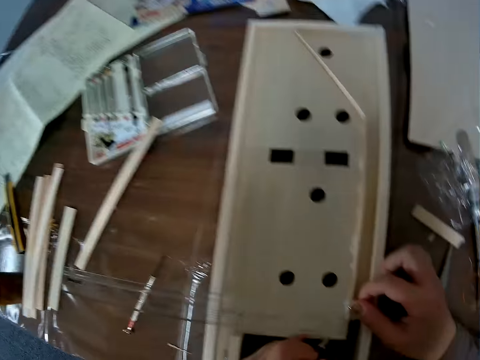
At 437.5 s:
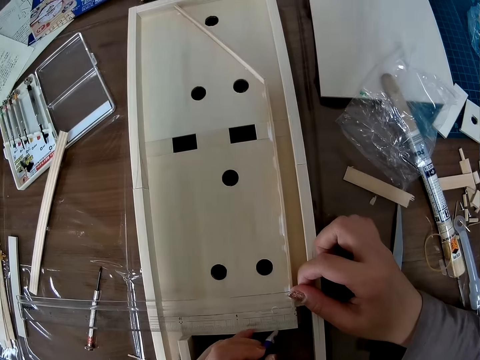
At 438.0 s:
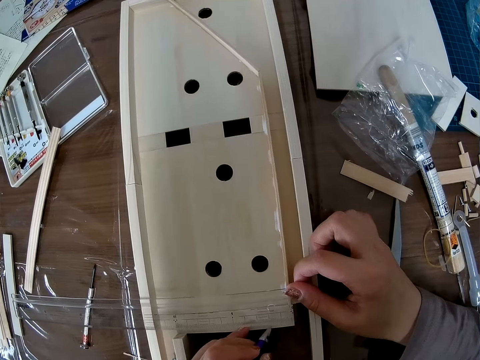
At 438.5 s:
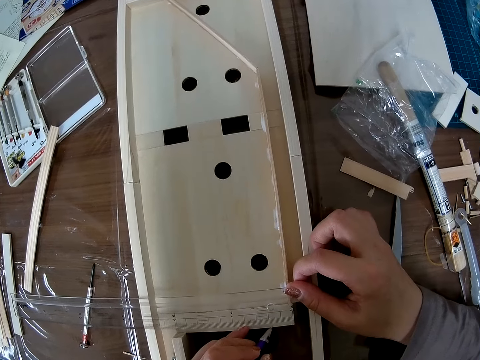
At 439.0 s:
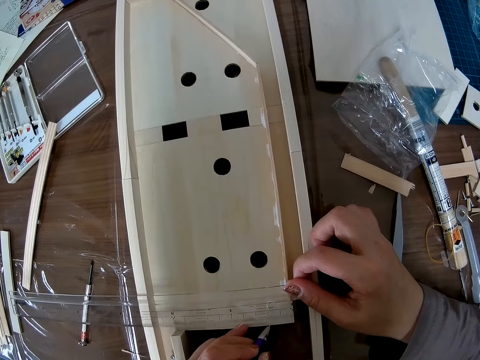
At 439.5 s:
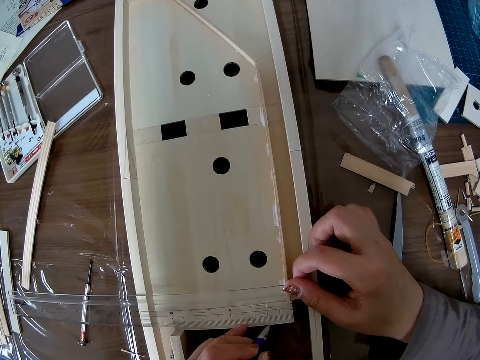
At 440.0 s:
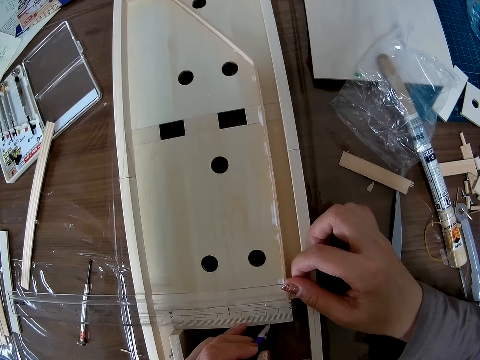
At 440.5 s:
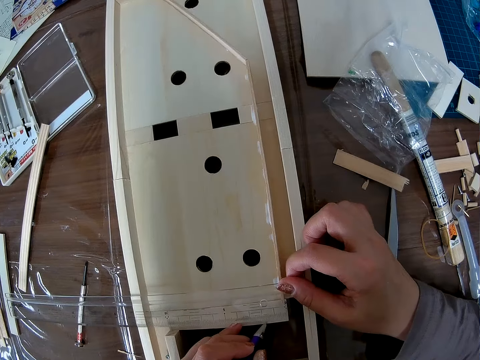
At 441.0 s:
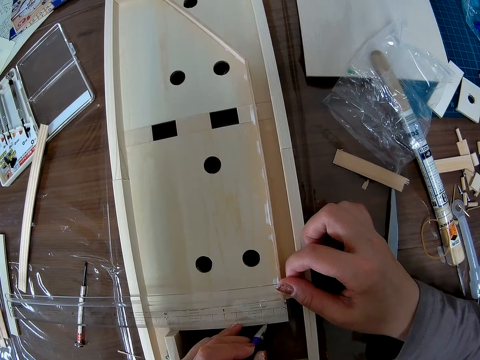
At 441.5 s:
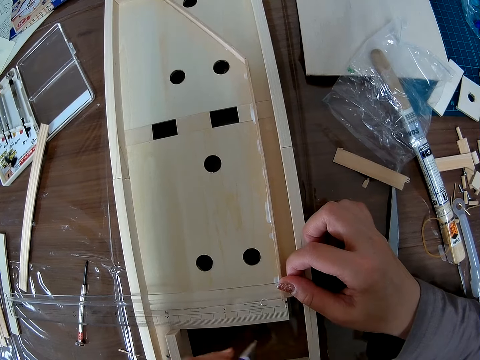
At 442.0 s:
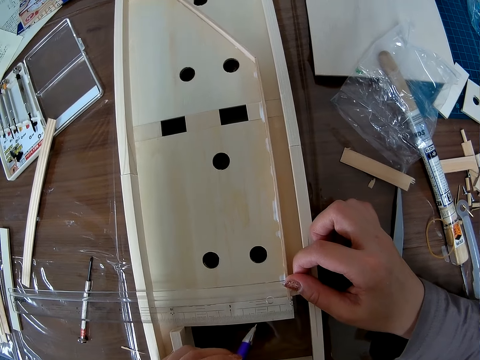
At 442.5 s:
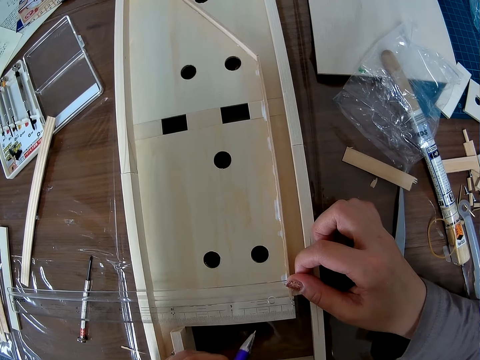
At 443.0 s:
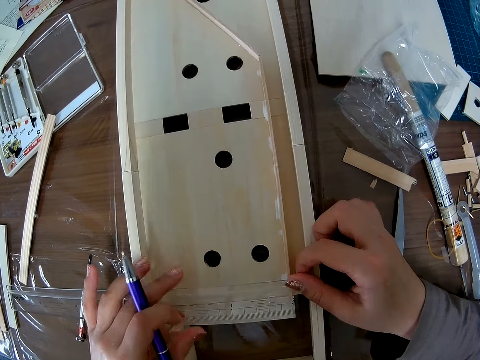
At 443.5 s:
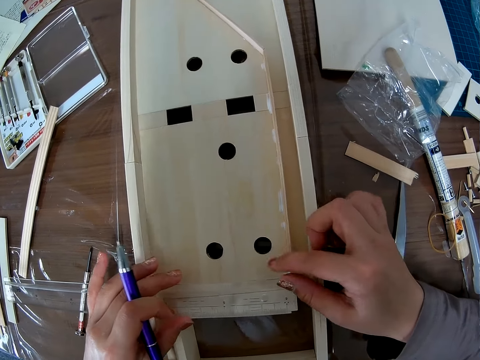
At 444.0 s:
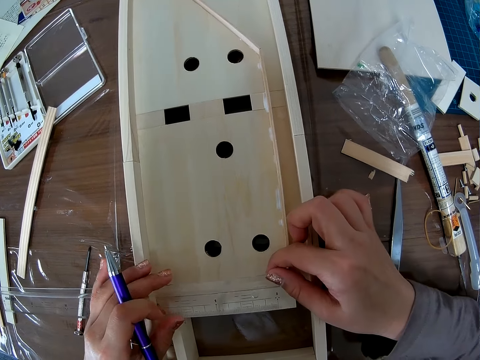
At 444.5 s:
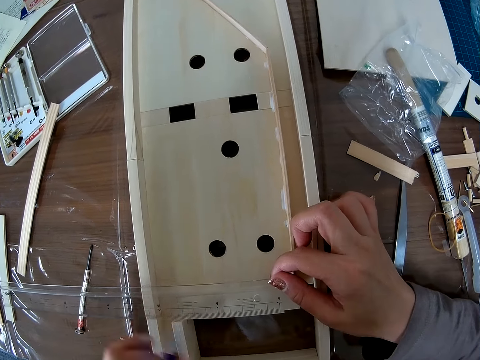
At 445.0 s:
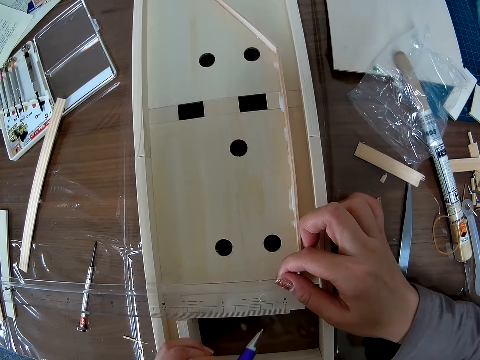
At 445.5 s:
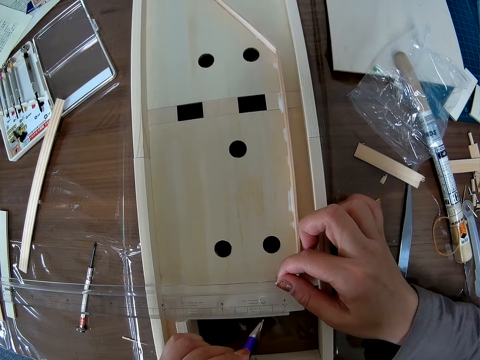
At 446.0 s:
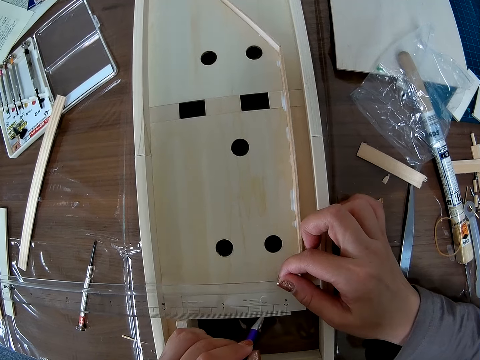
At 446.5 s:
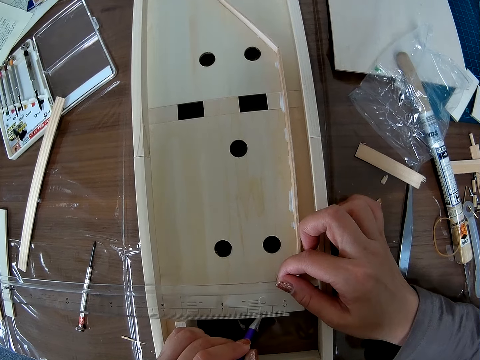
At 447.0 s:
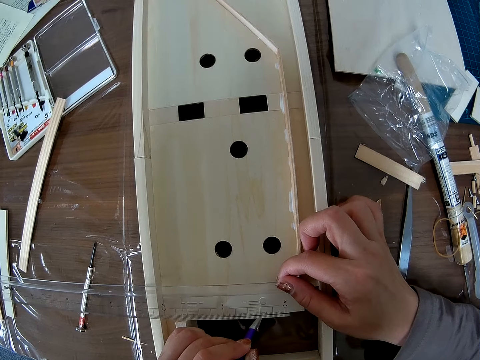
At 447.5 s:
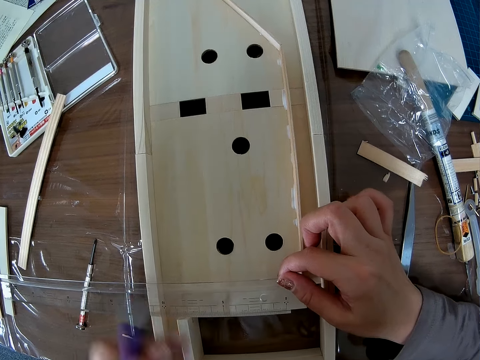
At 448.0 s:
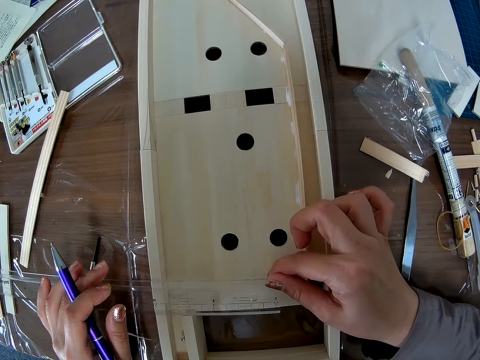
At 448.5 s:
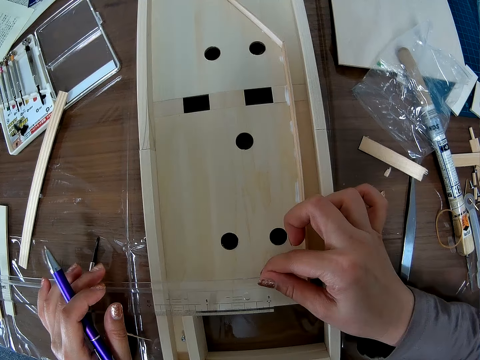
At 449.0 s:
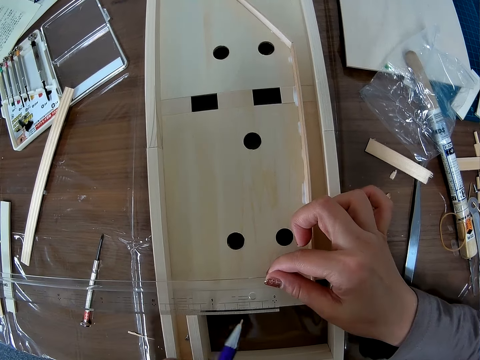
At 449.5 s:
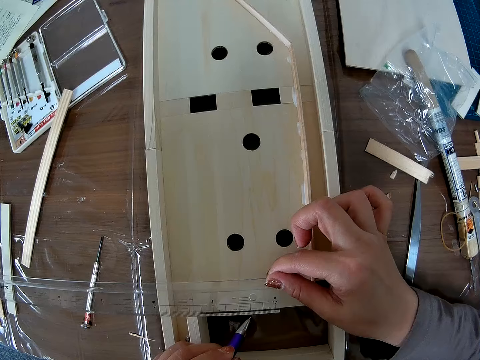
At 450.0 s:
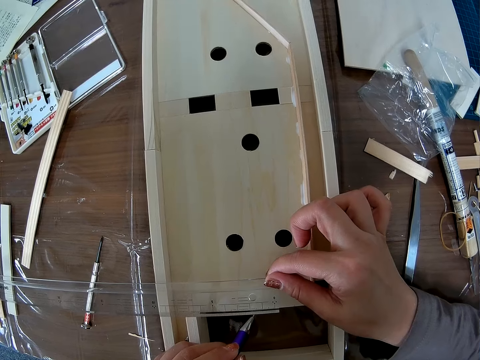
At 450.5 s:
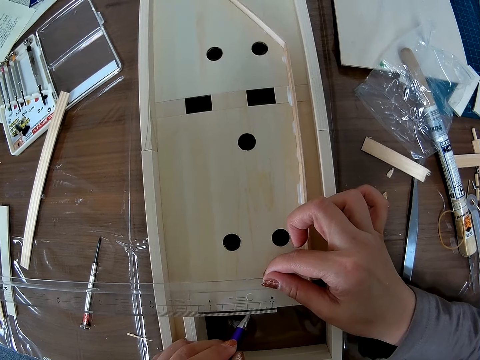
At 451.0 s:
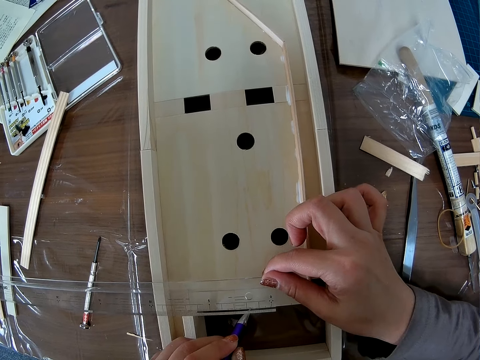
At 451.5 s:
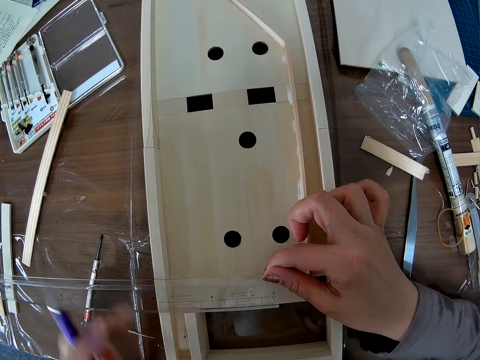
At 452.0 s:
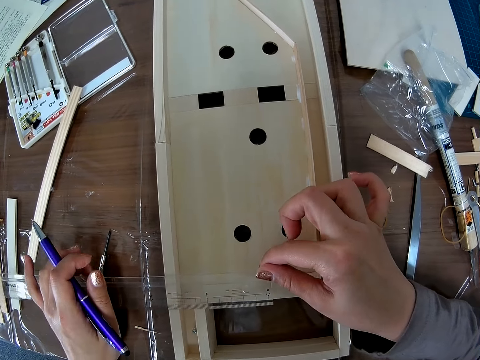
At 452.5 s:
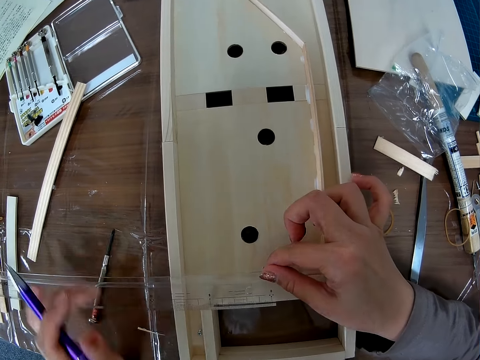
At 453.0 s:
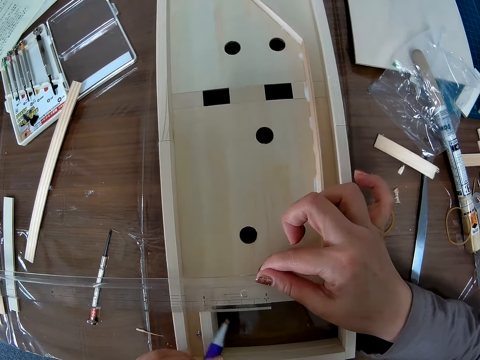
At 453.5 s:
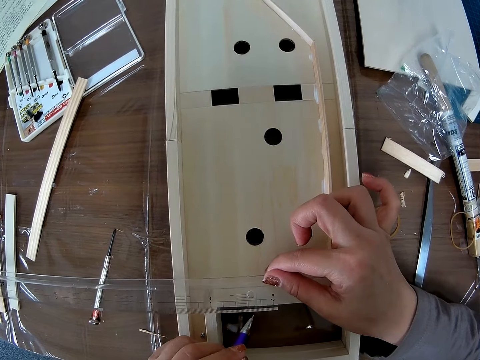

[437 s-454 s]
The camera wearer puts a mark on the wooden craft board. They put a ruler on the wooden craft board. They put a mark on the wooden craft board. They move the ruler on the wooden craft board. They put a mark on the wooden craft board. They adjust the ruler on the wooden craft board.

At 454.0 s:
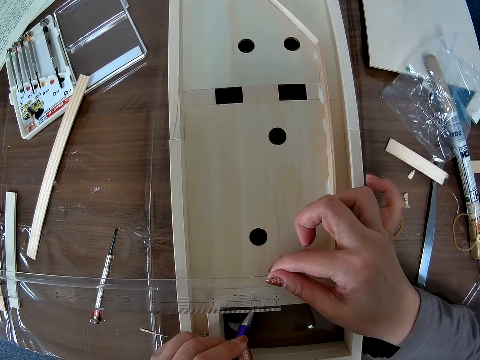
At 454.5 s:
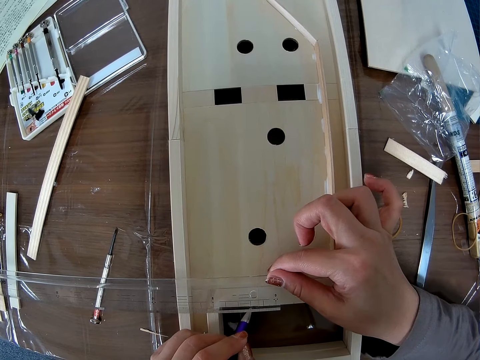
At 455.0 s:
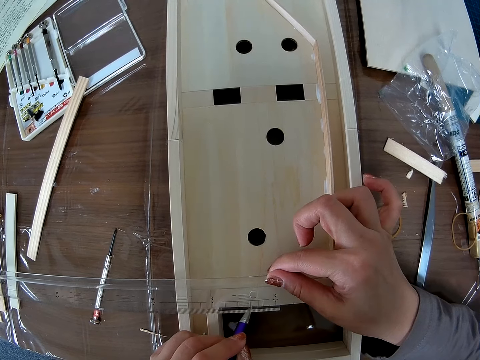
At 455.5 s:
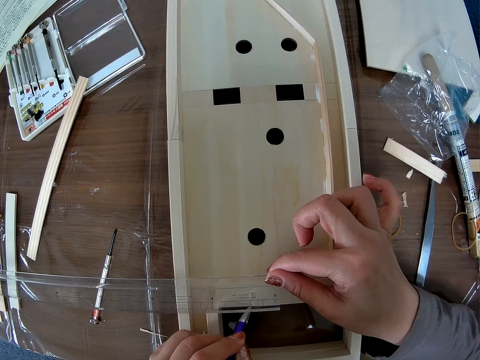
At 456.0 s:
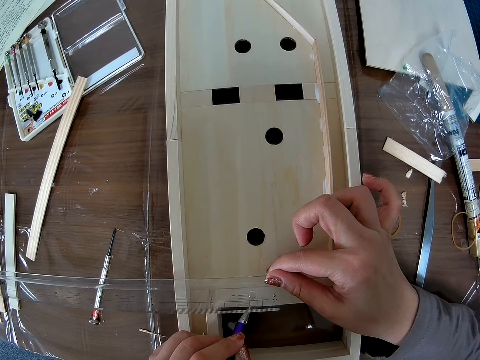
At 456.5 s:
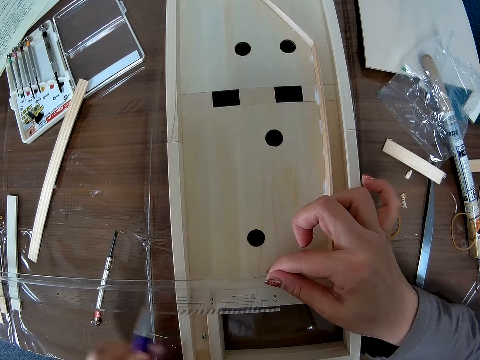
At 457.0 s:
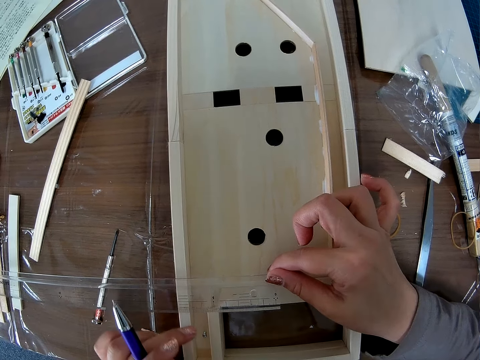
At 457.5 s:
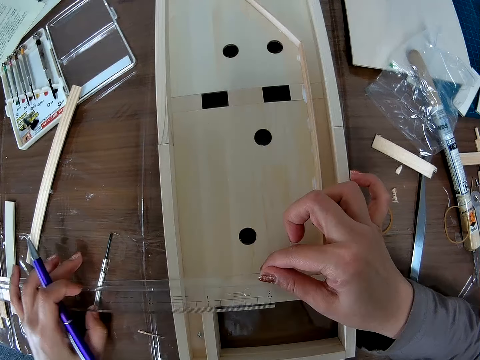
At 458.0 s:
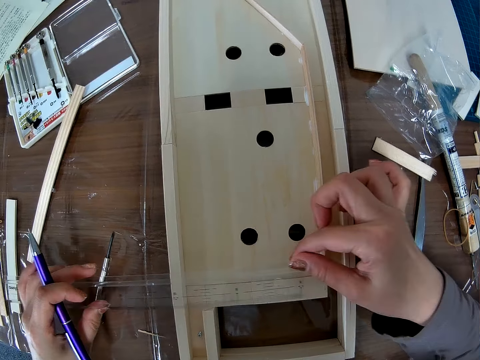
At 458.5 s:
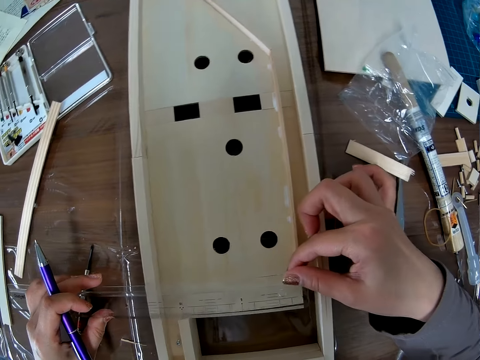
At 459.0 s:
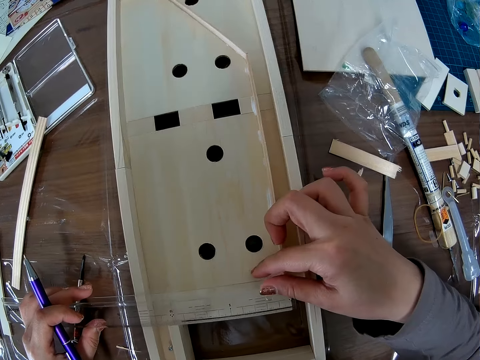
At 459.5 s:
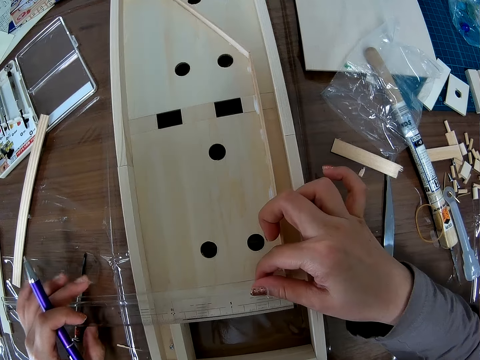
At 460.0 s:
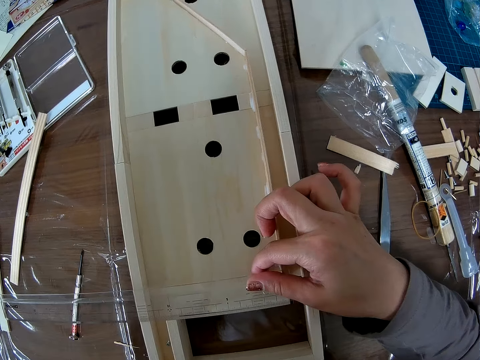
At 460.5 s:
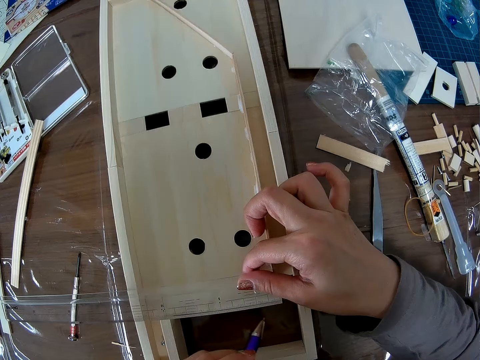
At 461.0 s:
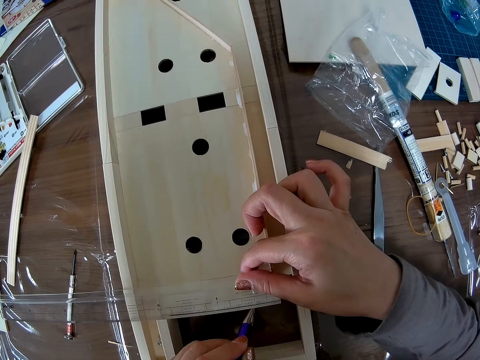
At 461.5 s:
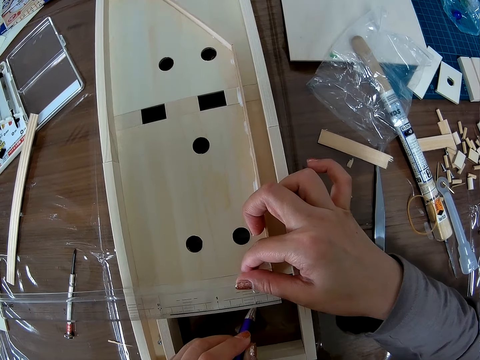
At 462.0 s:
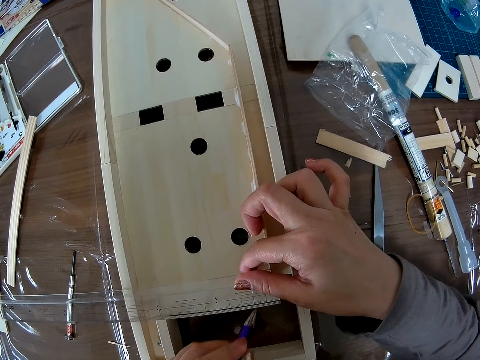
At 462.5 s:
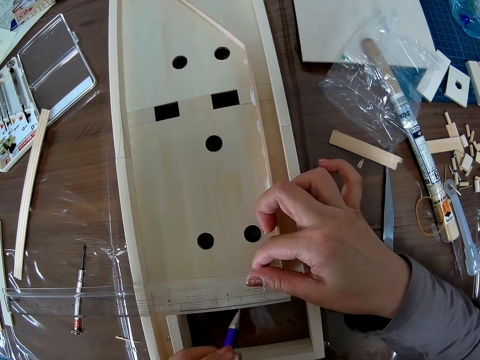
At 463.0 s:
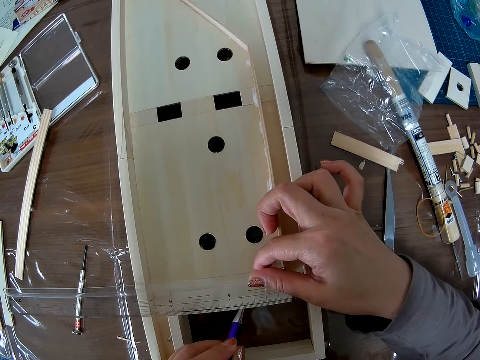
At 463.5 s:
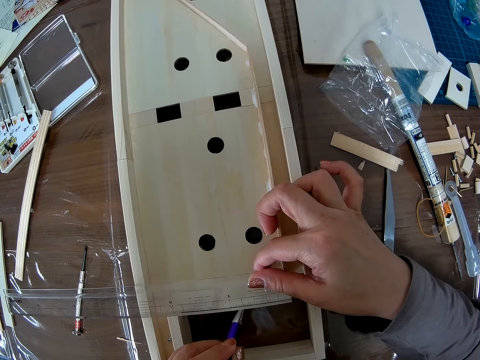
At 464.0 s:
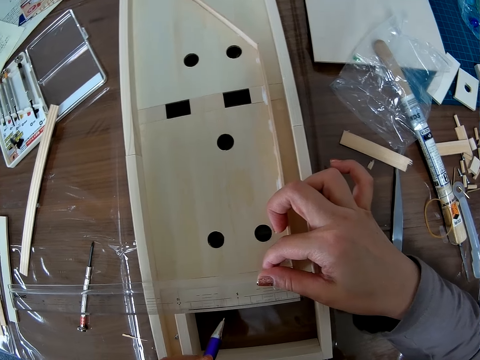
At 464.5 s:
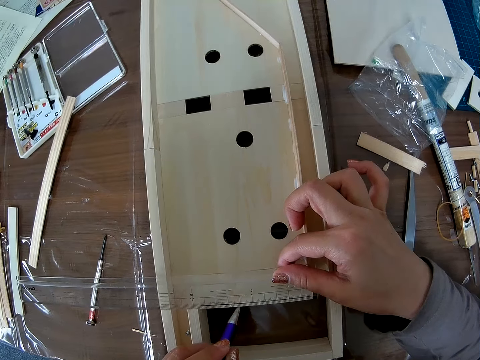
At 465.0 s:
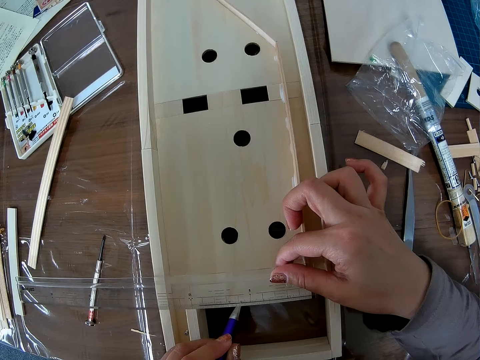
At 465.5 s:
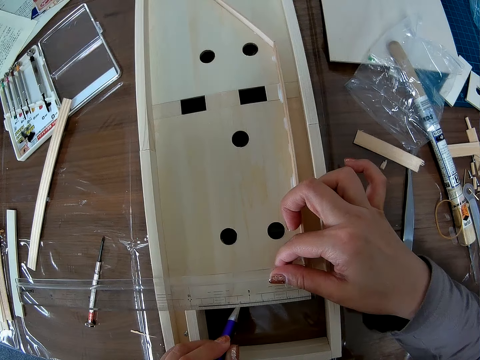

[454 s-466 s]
The camera wearer puts a mark on the wooden craft board. They adjust the ruler on the wooden craft board. They put a mark on the wooden craft board.
